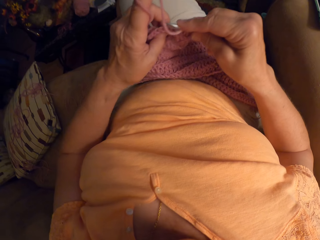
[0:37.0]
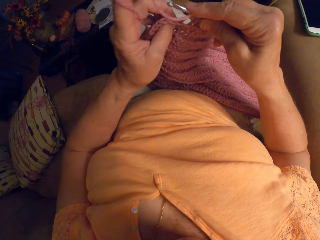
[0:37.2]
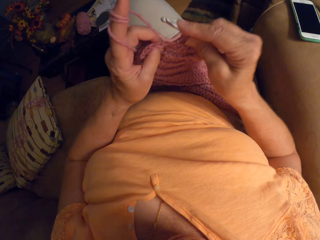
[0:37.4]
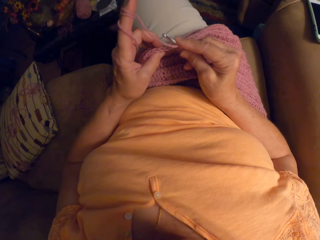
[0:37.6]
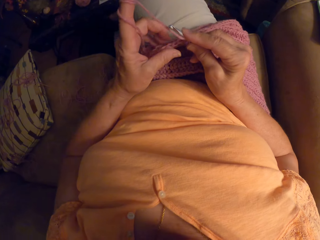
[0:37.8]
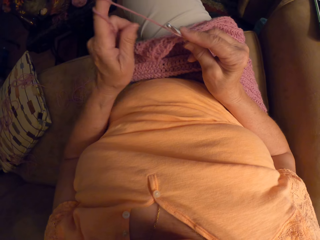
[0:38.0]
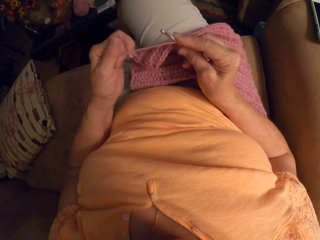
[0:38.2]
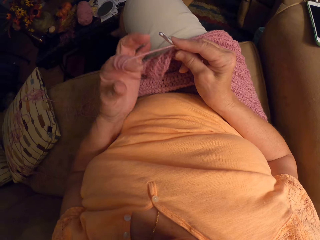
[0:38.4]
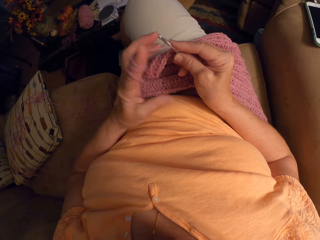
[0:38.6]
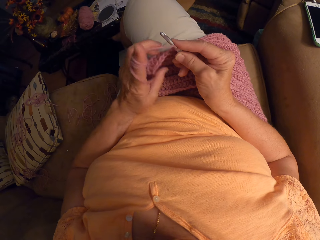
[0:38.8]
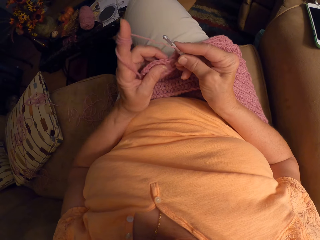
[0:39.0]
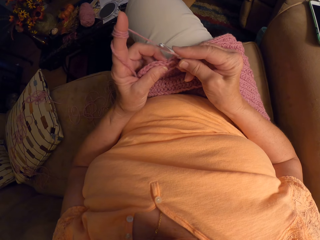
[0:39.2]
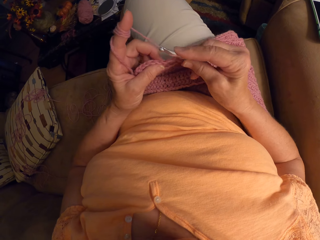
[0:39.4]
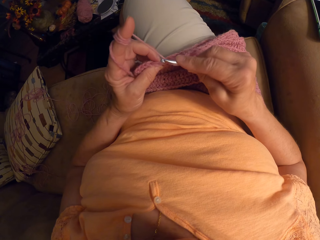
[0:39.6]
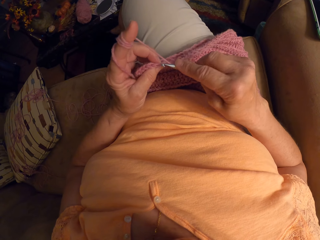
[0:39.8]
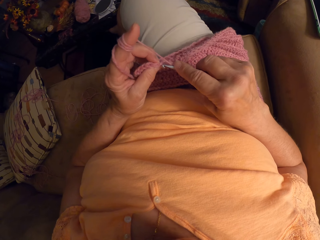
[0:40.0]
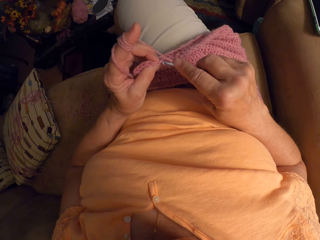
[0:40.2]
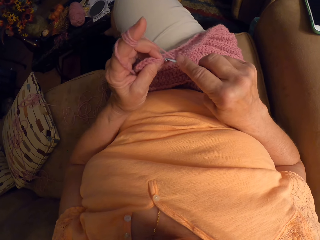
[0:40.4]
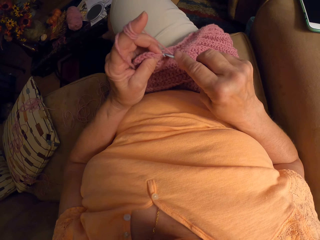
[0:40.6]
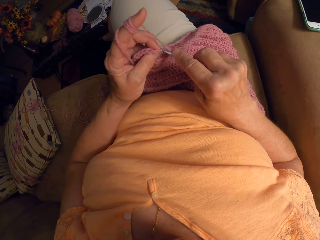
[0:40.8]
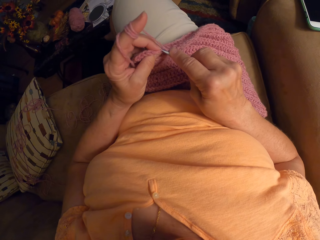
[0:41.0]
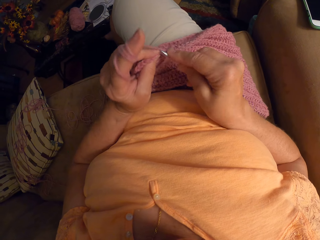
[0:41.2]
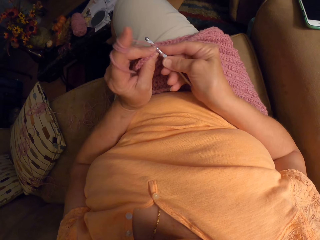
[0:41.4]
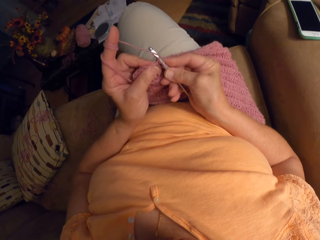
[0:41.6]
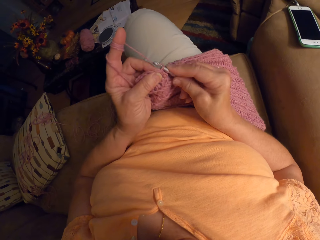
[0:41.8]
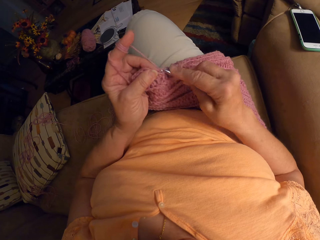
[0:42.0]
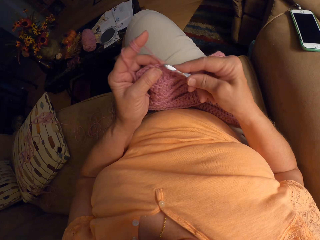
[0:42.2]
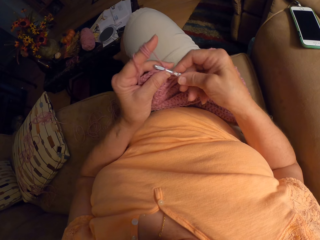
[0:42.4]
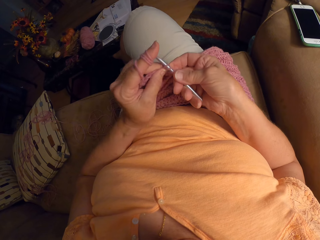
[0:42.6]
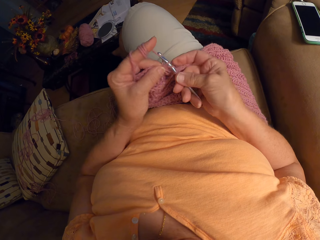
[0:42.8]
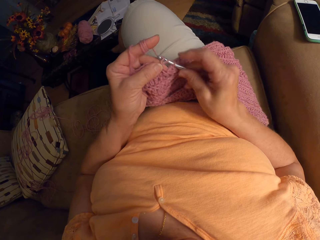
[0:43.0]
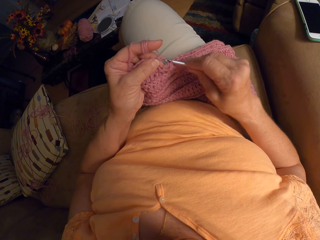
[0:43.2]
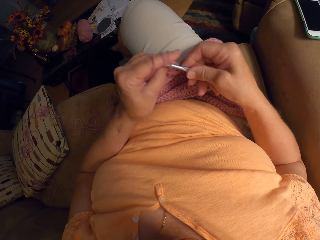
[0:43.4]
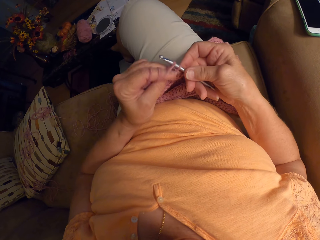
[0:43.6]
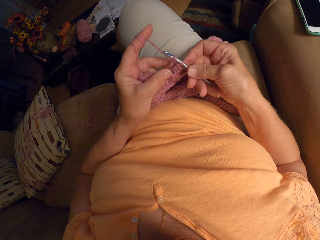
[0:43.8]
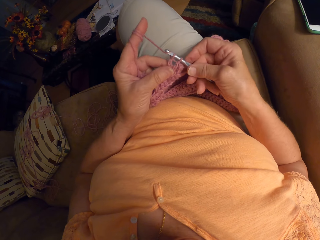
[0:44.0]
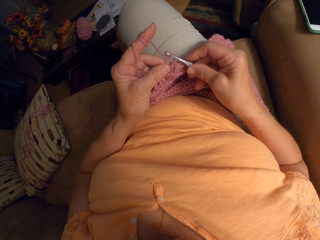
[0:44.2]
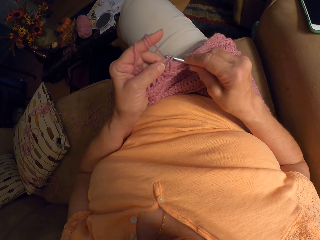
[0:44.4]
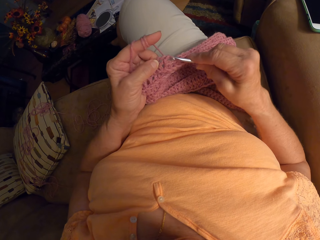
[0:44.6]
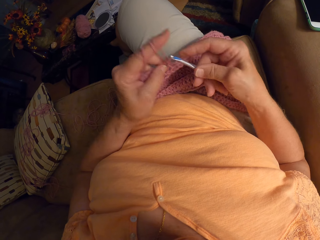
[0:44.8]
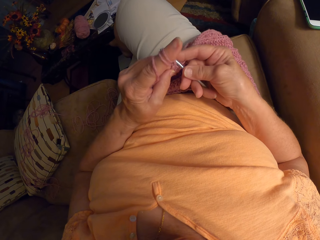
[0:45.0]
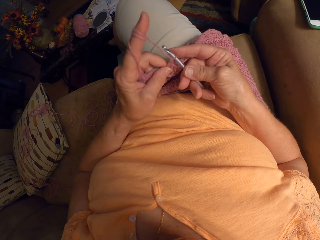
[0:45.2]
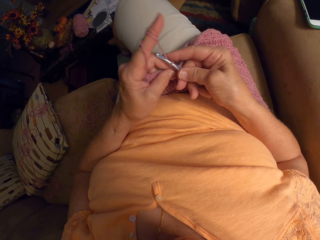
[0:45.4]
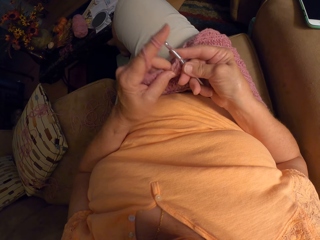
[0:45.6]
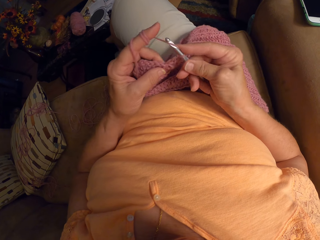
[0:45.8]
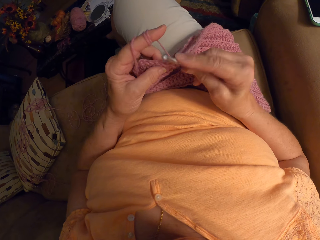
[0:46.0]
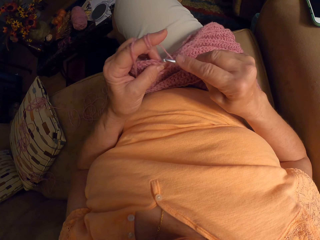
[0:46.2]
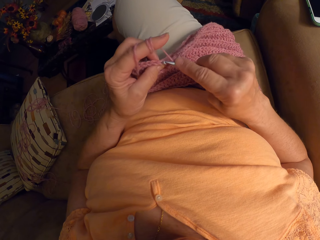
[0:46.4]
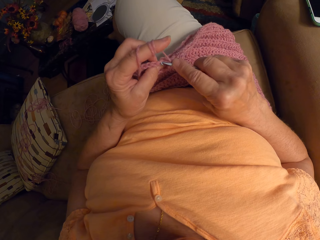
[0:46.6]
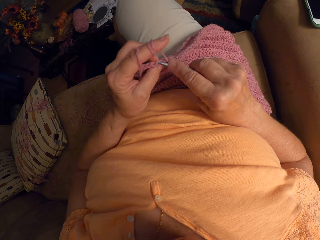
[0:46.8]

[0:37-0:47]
The camera wearer lifts up the knitted yarn. She lowers the knitted yarn. She lets go of the knitted yarn. She rolls the yarn on her finger. She holds the yarn with her fingers. She knits the yarn with a knitting needle.

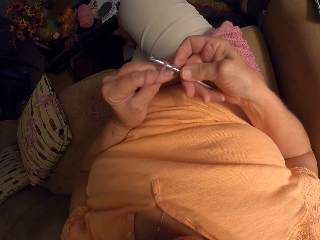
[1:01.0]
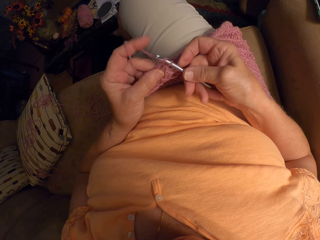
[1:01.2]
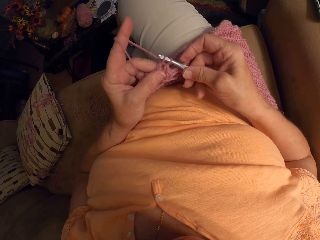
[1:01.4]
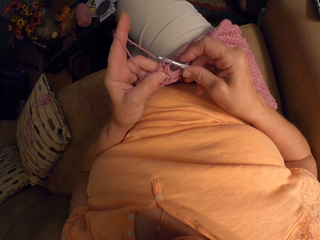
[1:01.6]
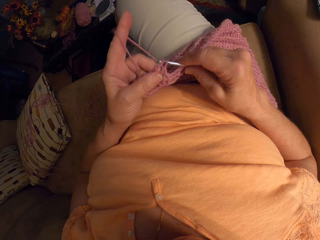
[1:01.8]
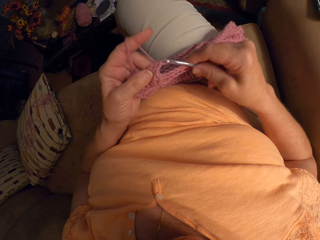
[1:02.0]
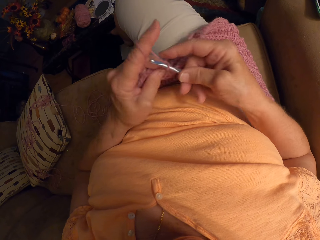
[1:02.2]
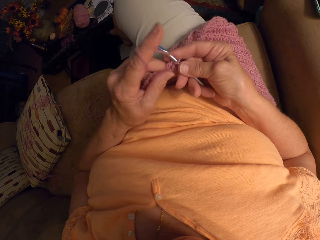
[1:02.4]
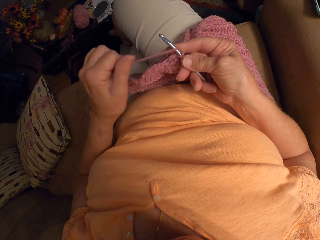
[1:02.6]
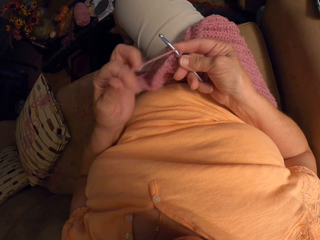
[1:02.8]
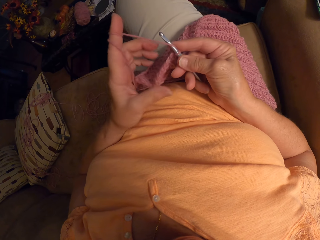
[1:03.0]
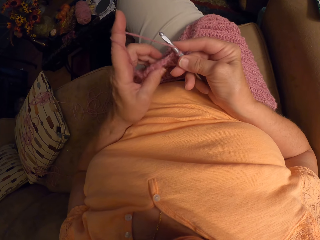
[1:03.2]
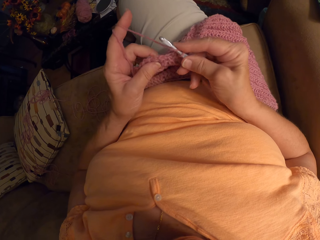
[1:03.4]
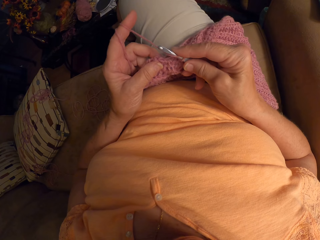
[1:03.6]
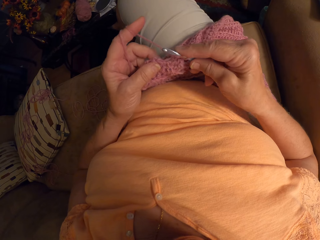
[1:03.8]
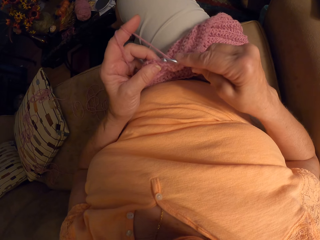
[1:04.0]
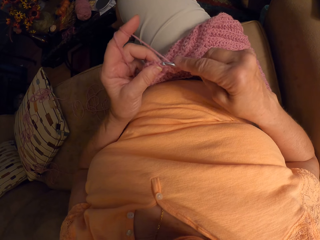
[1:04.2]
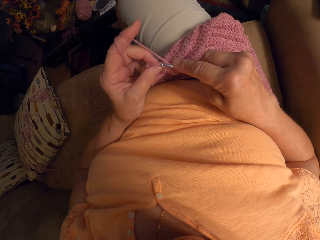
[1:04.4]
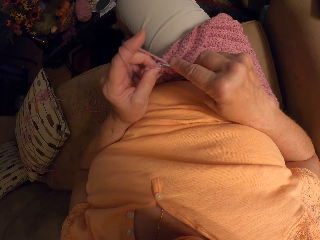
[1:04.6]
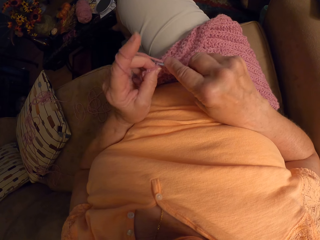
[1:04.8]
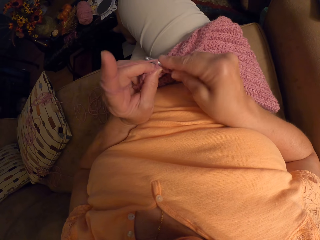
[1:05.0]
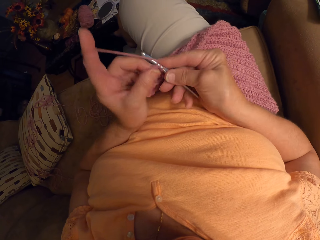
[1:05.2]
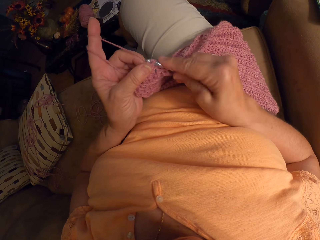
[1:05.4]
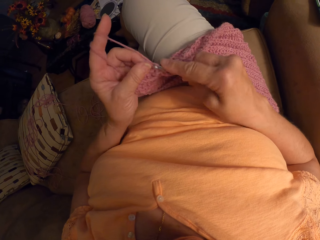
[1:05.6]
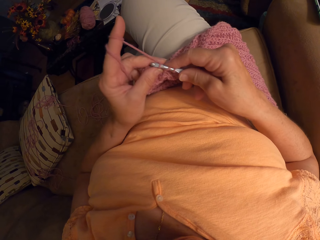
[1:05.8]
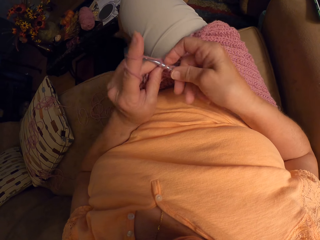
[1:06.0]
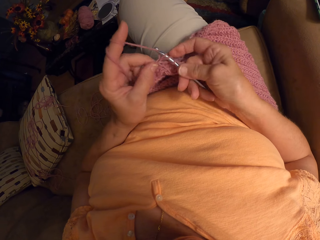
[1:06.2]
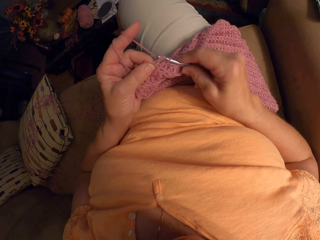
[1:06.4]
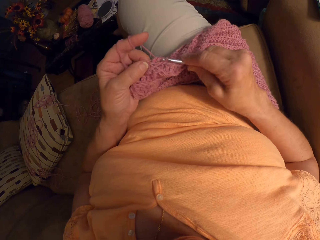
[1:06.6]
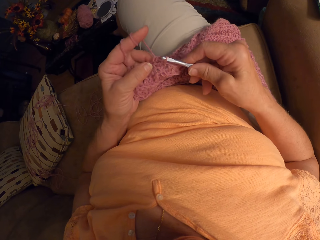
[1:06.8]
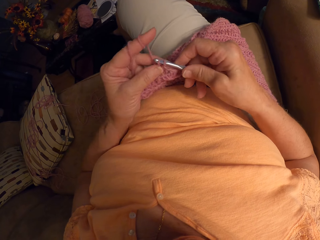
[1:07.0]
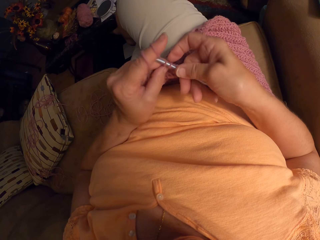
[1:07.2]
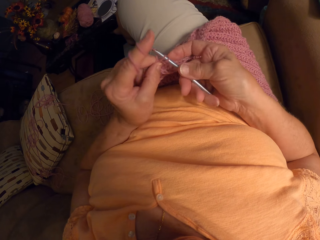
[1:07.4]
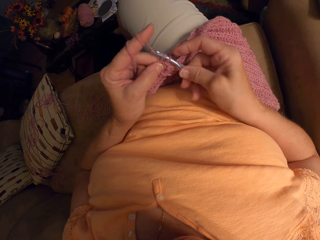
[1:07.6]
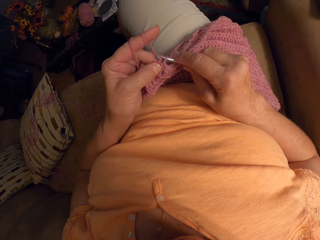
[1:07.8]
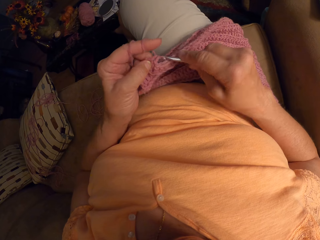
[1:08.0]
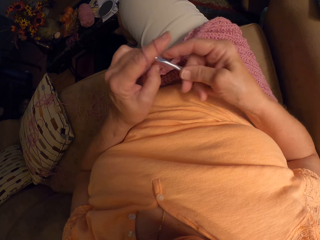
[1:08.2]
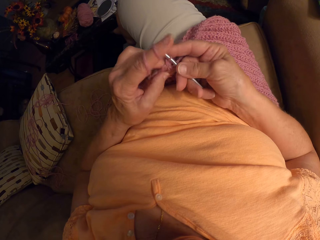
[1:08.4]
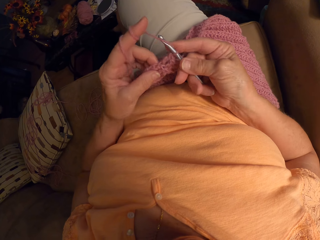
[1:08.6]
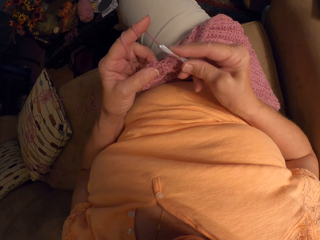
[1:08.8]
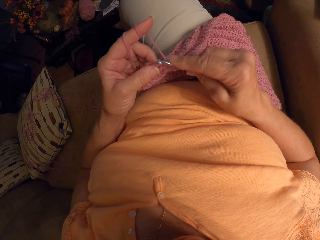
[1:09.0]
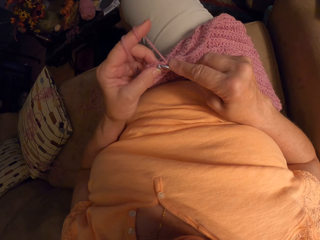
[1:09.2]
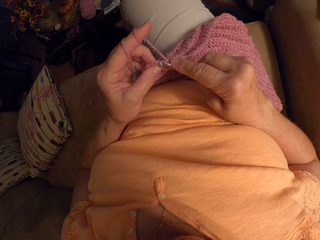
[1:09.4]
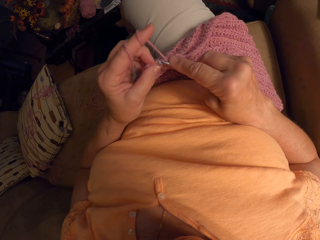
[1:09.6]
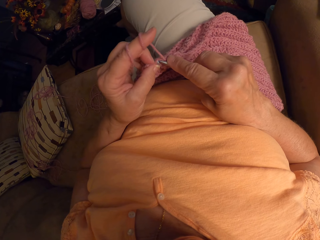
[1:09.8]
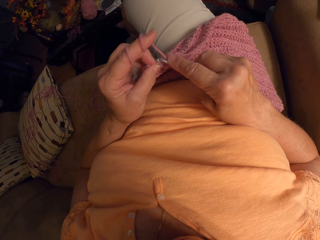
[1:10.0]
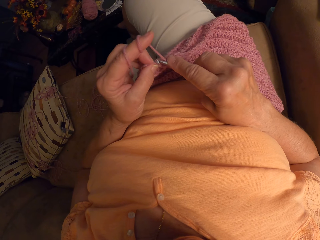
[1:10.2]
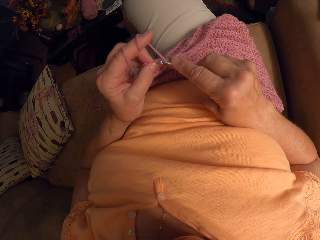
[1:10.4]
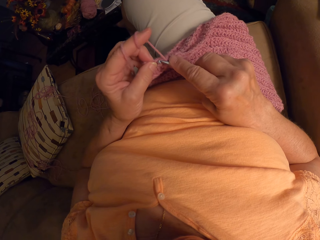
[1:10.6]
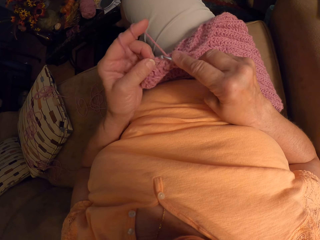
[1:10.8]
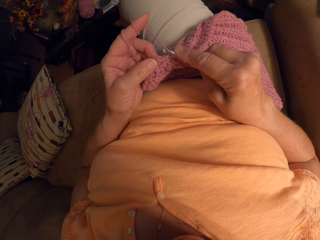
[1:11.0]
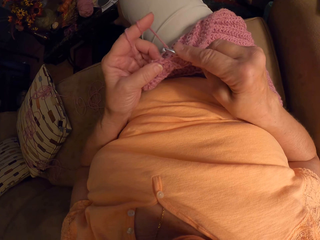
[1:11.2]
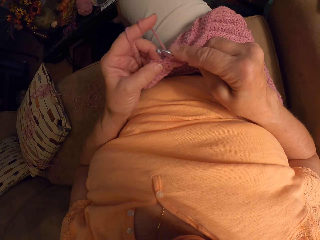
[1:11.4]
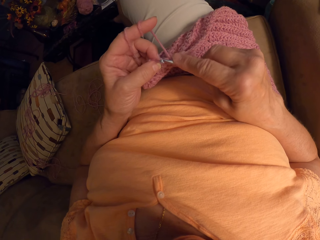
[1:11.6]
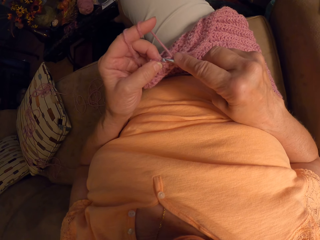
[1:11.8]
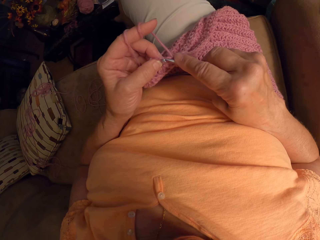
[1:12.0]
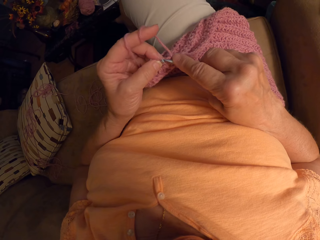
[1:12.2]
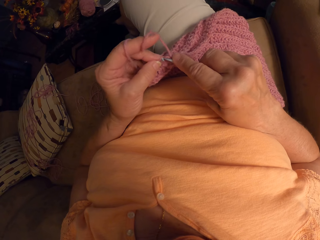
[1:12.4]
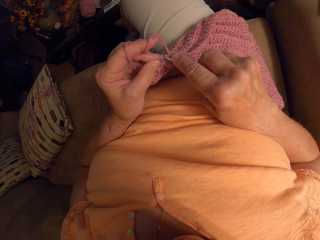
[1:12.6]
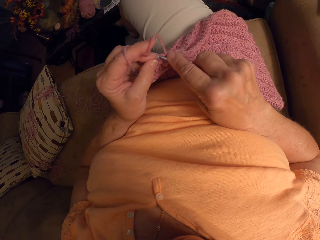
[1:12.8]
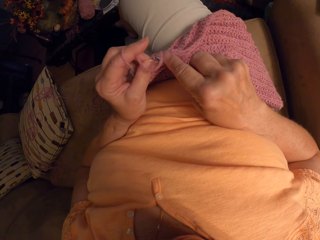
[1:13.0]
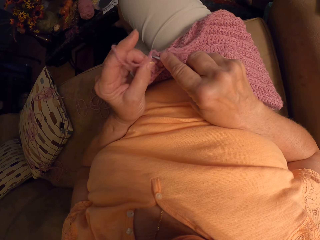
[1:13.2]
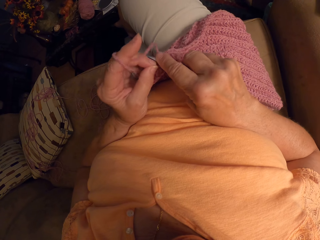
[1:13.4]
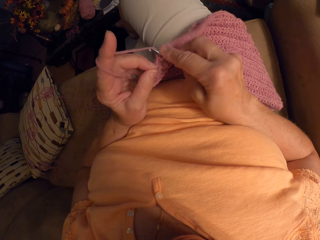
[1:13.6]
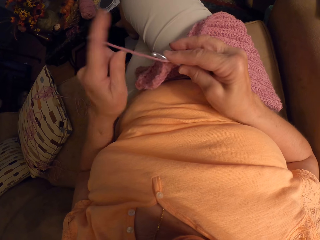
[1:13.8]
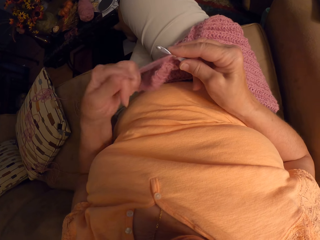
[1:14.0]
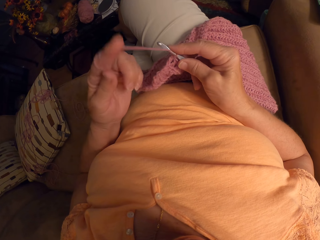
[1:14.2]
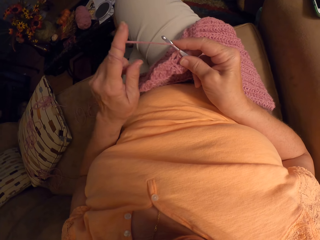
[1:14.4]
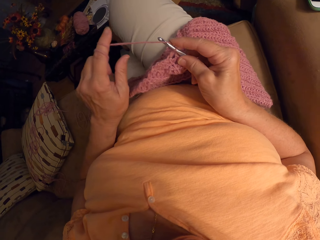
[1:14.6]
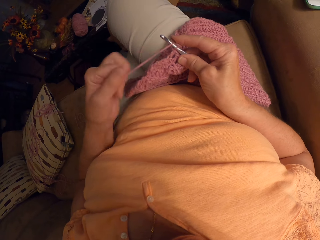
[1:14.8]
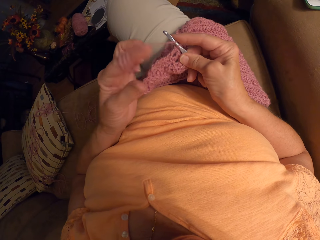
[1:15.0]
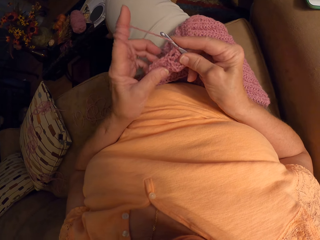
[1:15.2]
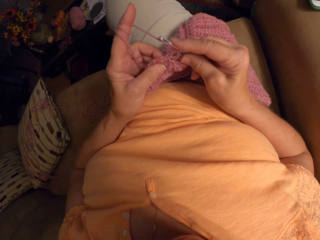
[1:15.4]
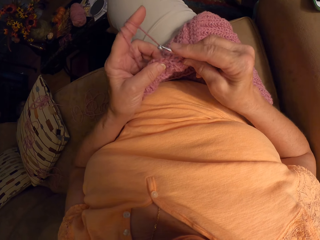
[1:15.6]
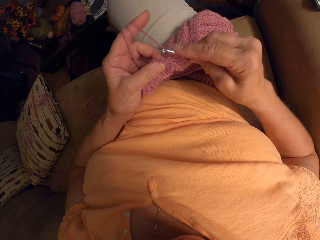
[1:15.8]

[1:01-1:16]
The camera wearer lets go of the knitted yarn. She rolls the yarn on her finger. She holds the knitted yarn with her fingers. She knits the yarn with a knitting needle. She lets go of the knitted yarn. She rolls the yarn on her finger. She holds the knitted yarn with her fingers.
